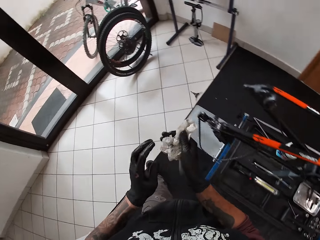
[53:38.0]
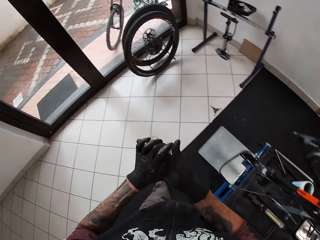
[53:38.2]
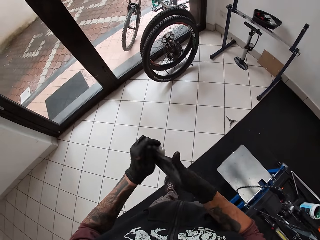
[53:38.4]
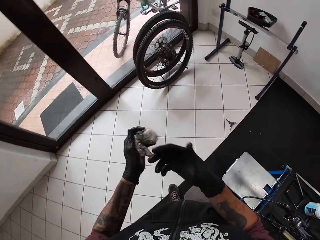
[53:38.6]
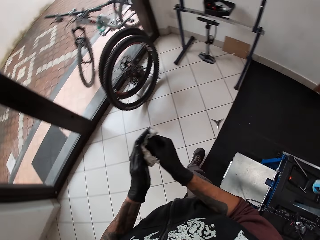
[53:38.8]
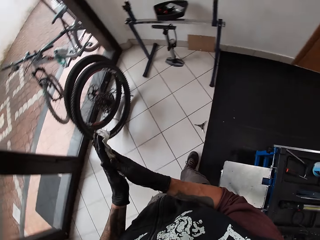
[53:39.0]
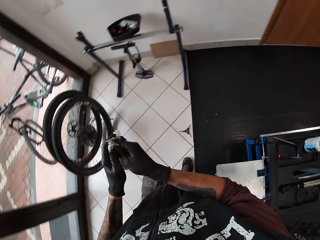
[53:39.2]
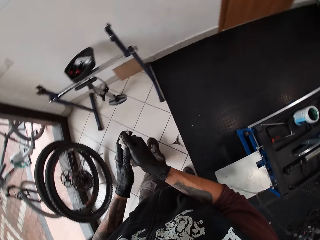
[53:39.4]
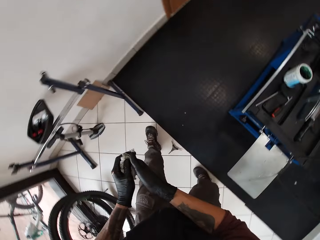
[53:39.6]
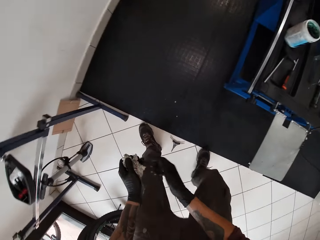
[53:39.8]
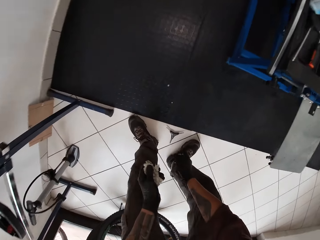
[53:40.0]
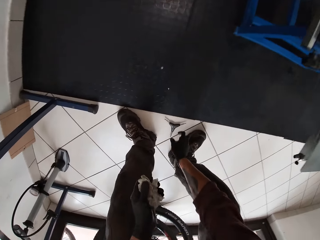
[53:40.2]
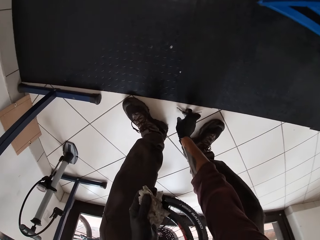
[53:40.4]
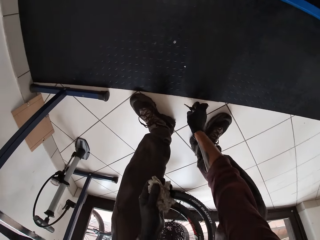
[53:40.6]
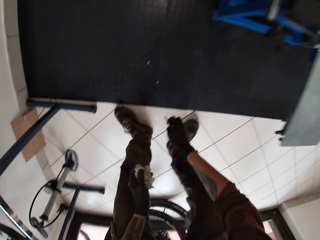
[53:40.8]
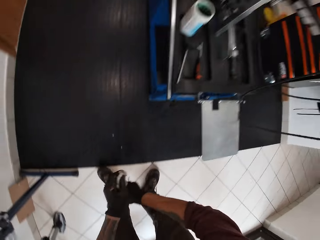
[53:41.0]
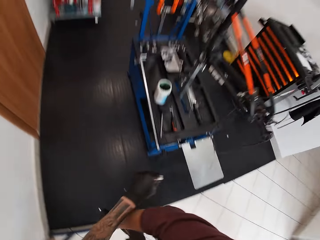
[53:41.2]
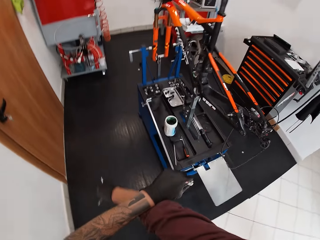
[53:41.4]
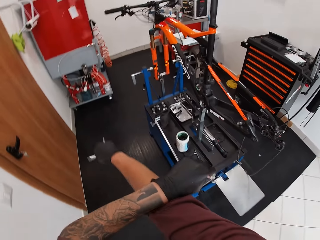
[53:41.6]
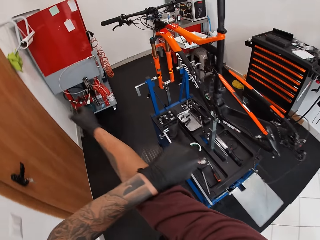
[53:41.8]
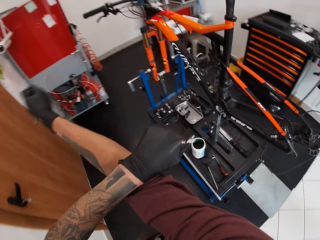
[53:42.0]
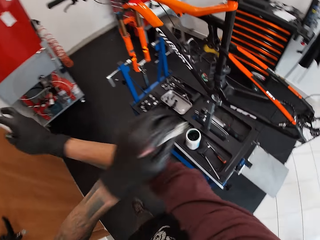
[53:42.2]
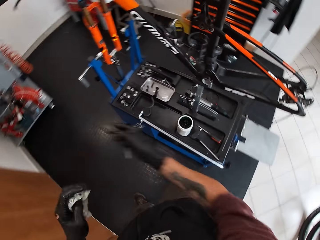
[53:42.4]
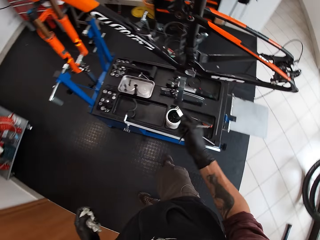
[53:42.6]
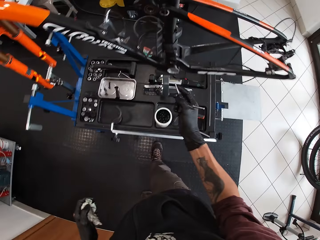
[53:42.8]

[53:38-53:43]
The camera wearer picks the t-spanner from the floor with his right hand.

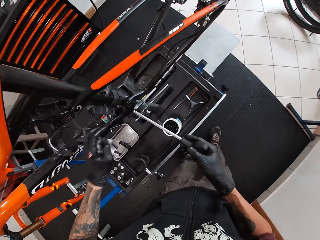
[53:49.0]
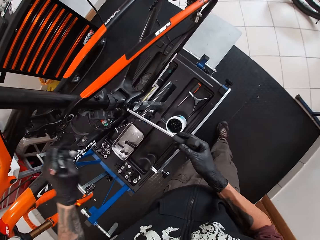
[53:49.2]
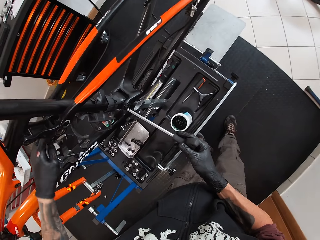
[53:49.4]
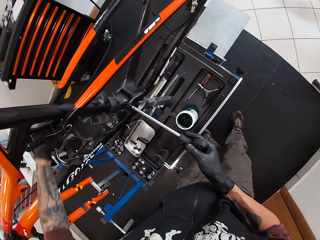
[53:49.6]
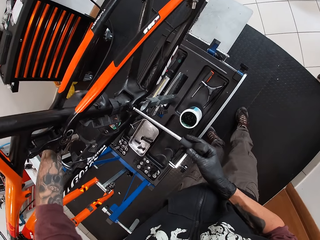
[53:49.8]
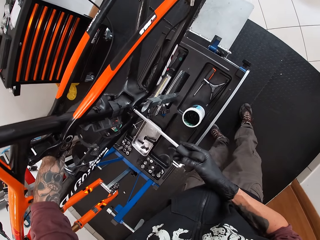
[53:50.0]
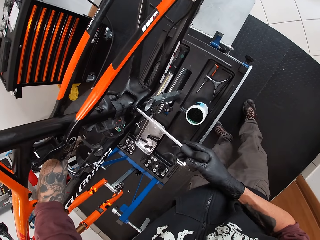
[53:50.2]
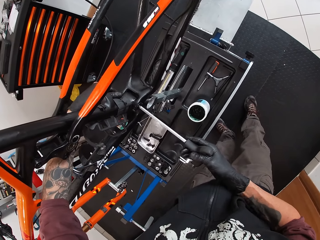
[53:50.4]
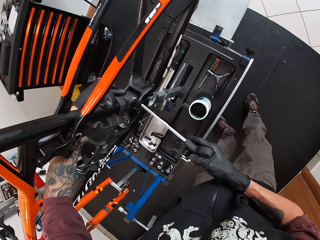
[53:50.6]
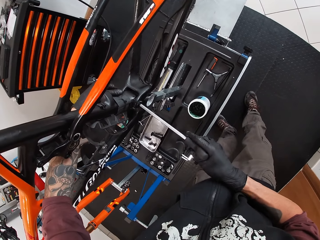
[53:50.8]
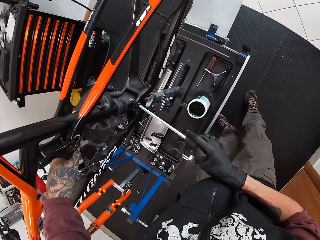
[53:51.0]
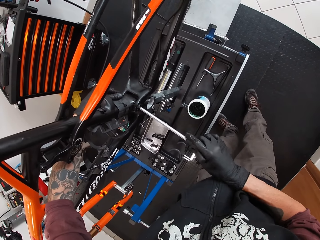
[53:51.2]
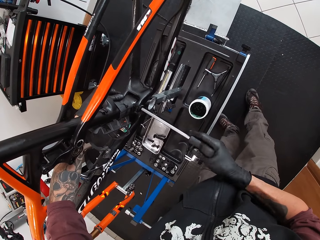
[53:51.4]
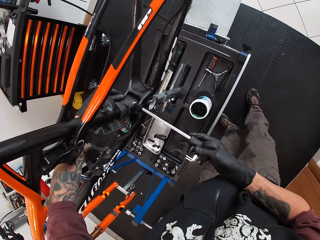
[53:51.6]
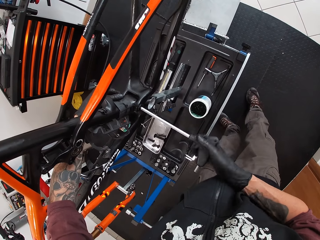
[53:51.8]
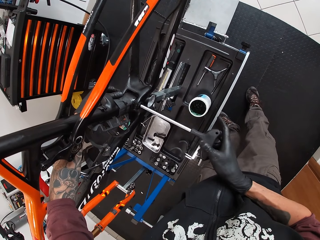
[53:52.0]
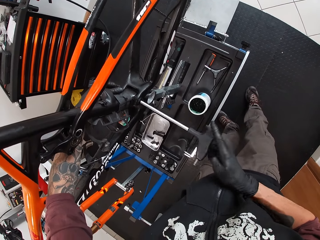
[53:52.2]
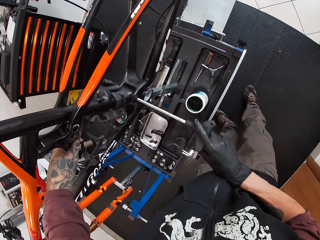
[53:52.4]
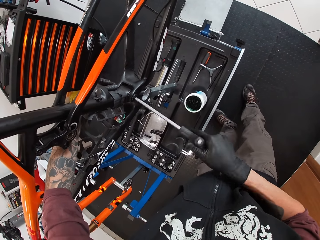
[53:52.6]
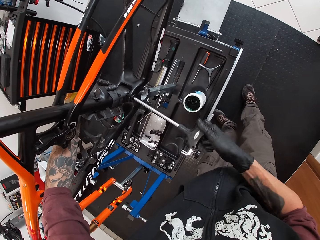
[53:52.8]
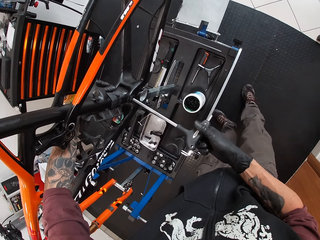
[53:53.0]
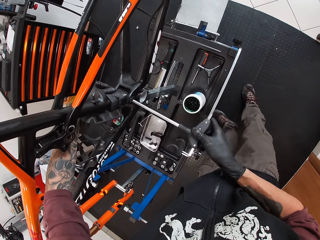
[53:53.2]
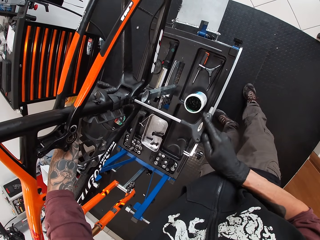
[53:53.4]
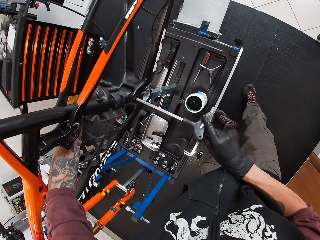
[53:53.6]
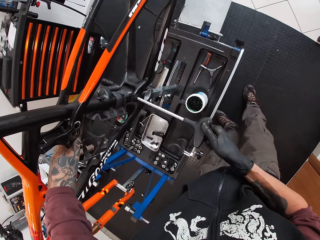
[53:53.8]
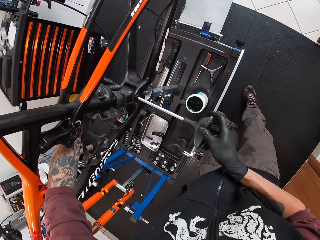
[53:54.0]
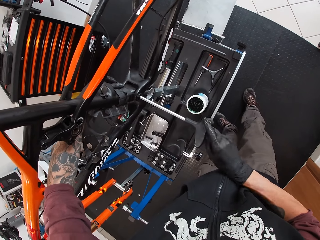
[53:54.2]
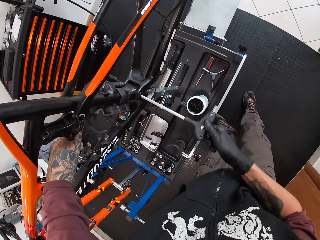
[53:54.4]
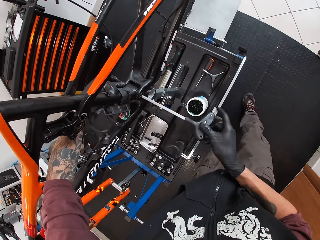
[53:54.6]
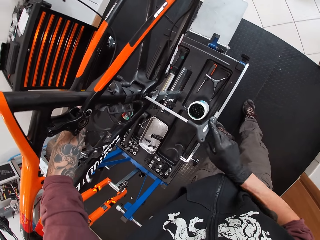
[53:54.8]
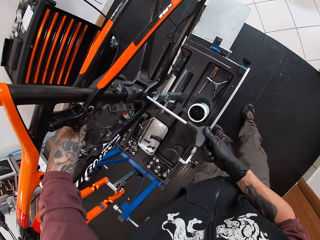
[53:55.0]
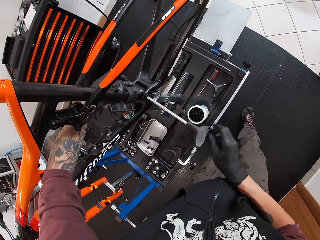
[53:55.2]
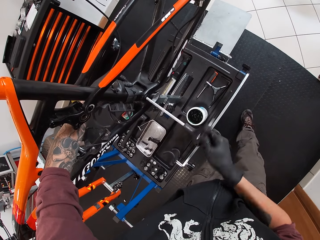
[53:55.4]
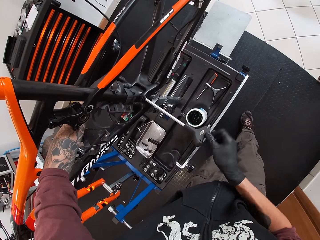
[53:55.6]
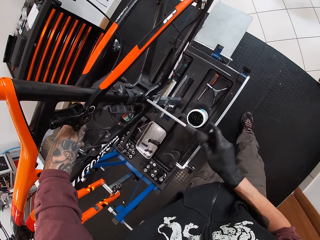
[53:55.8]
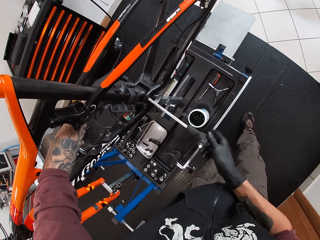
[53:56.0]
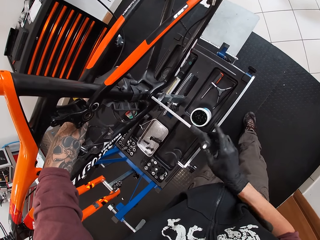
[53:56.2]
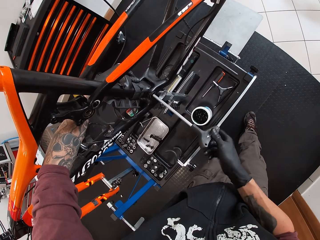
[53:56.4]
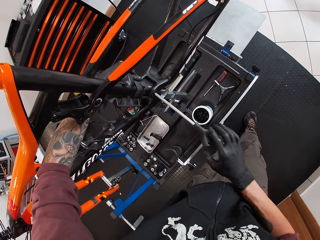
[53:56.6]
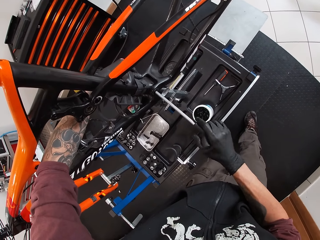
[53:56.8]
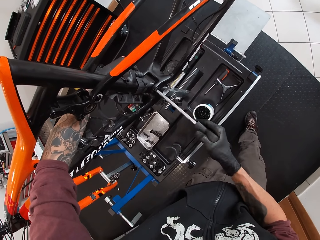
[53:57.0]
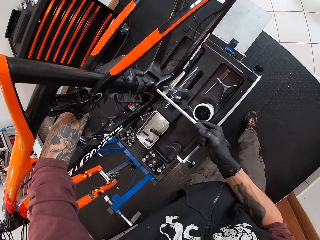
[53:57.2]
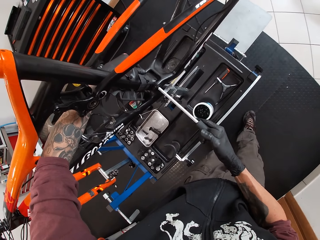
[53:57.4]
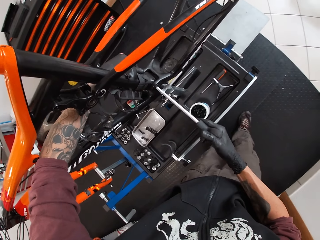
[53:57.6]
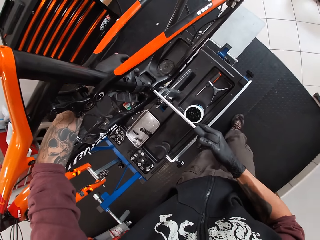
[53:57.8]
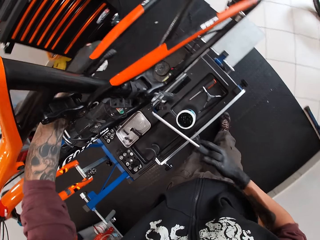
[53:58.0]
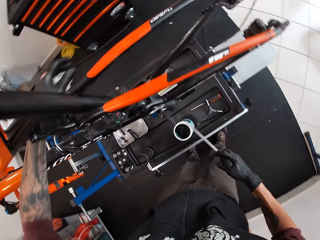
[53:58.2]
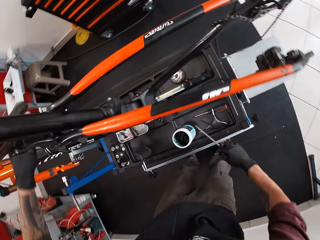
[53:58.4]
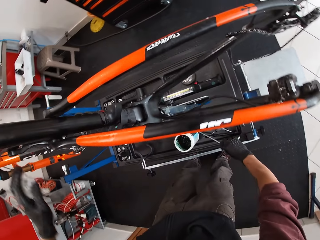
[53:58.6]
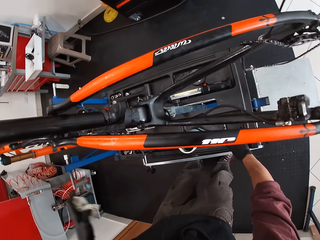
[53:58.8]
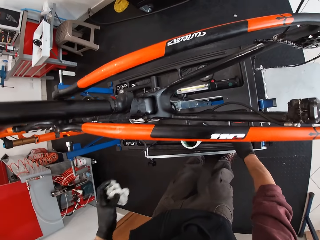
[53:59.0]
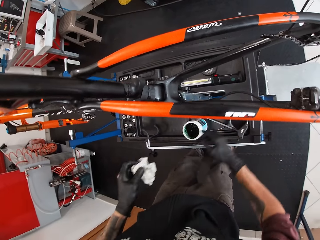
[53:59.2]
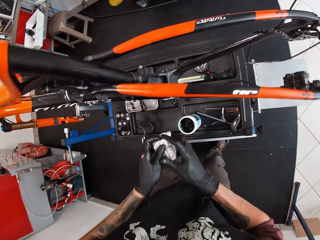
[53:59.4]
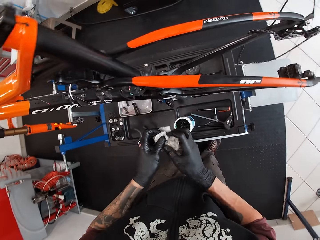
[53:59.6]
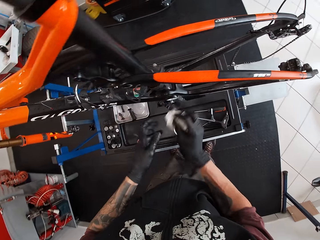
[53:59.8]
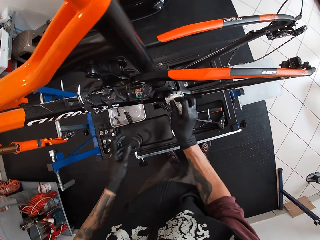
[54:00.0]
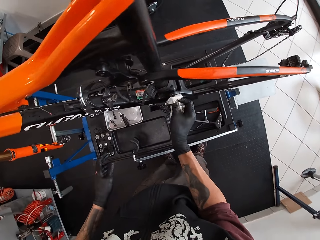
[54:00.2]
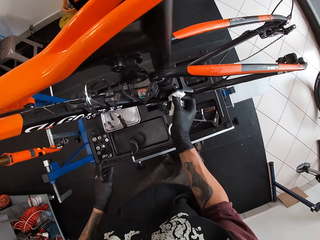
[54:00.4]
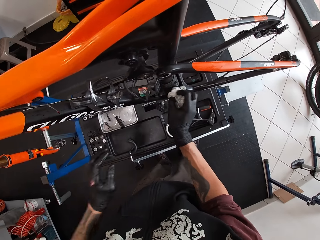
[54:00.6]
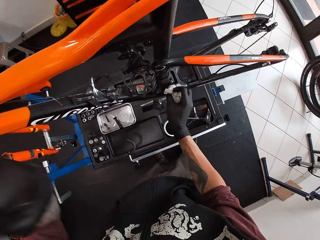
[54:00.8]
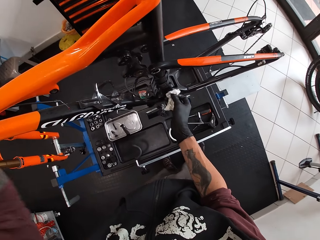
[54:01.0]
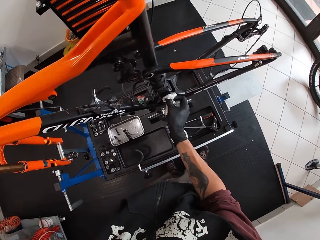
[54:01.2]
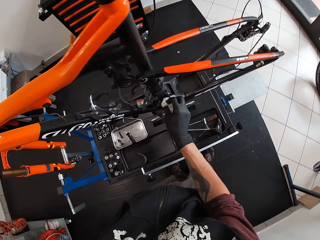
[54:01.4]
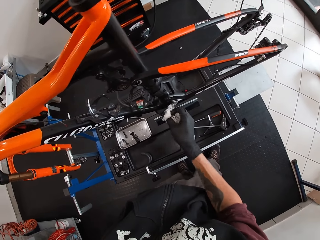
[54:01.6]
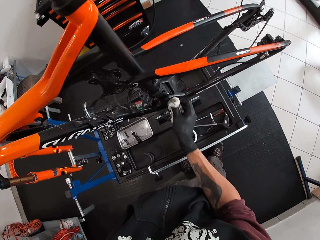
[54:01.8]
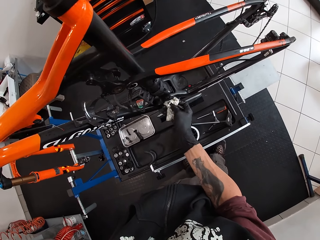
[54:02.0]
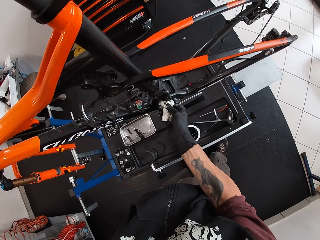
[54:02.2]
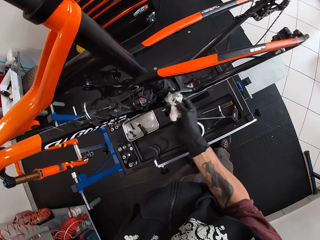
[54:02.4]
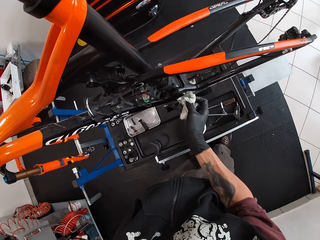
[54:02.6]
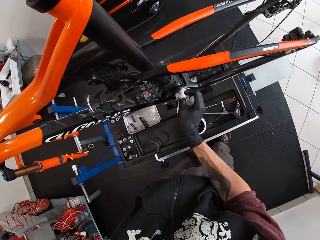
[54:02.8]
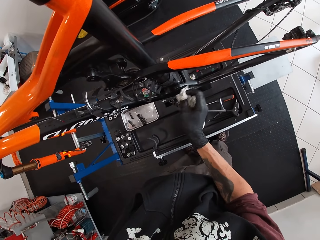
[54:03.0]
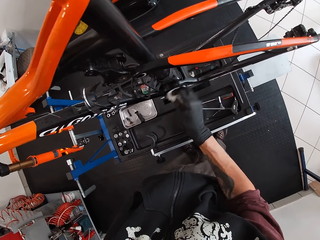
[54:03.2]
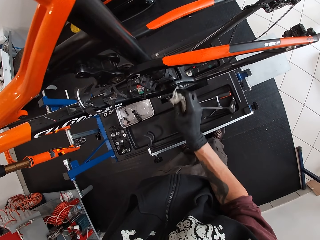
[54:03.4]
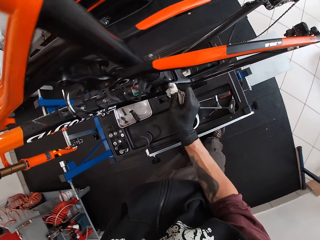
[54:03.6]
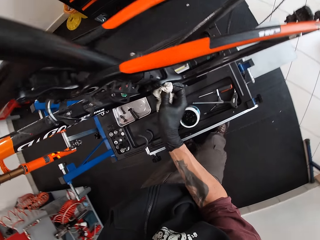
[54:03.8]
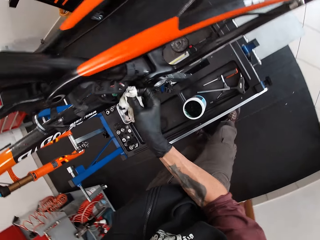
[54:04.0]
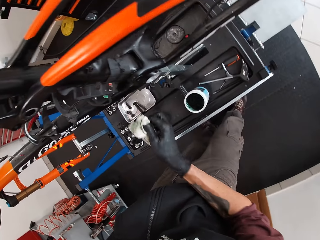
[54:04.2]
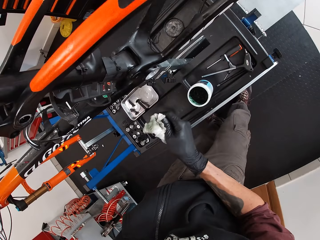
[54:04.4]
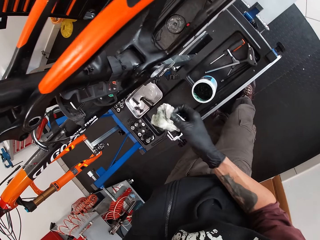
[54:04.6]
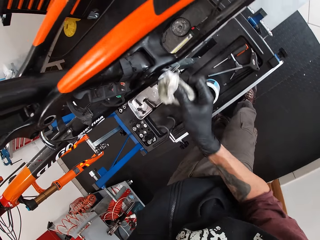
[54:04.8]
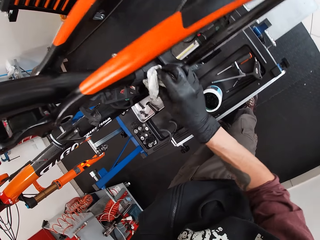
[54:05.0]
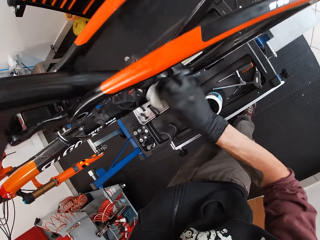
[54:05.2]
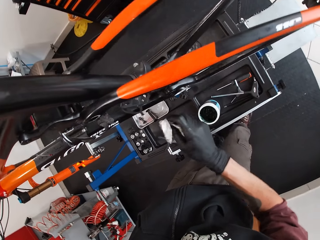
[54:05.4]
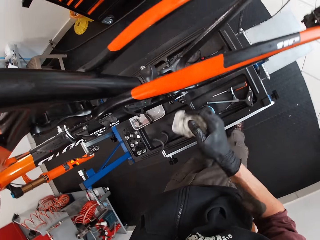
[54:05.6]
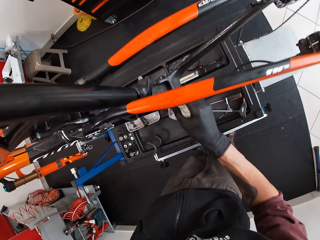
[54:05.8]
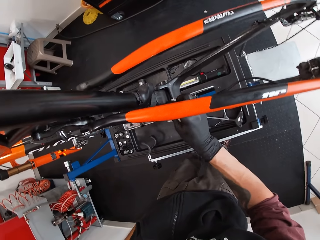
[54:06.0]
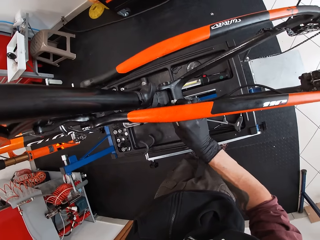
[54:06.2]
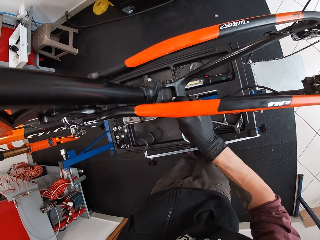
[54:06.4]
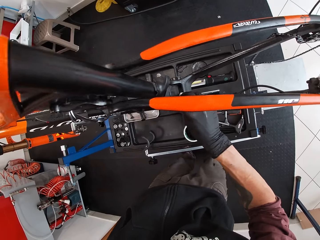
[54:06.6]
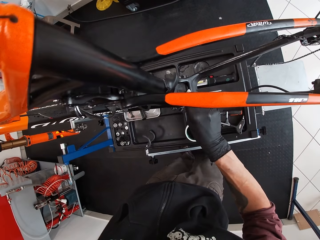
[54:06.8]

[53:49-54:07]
The camera wearer tightens the screw to the chain stay with the spanner in his right hand. He drops the spanner on the lift with his right hand. He passes the tissue paper to his right hand. He cleans the bicycle with the tissue paper in his hand. He adjusts the camera with his right hand.
